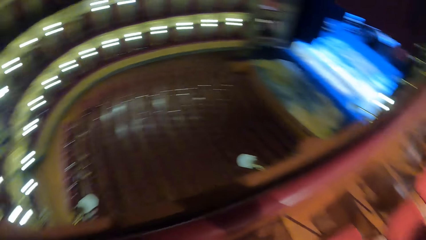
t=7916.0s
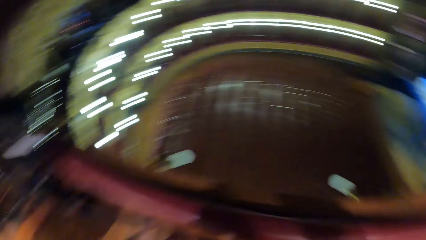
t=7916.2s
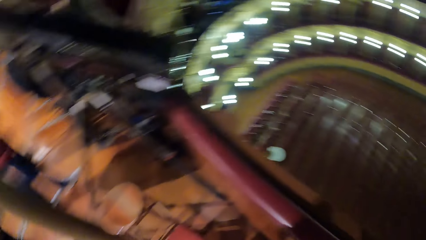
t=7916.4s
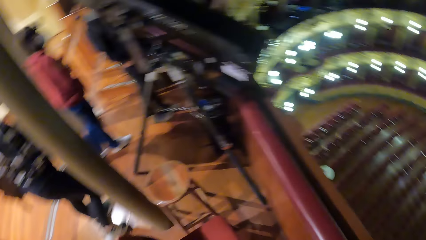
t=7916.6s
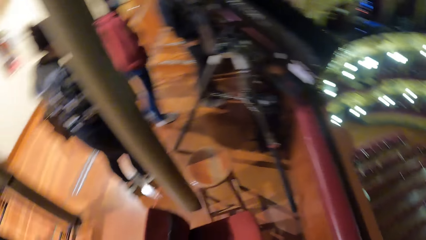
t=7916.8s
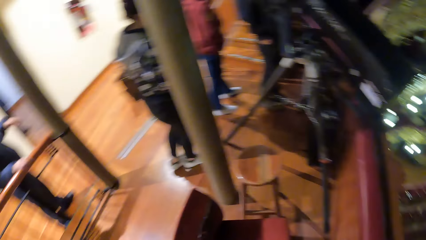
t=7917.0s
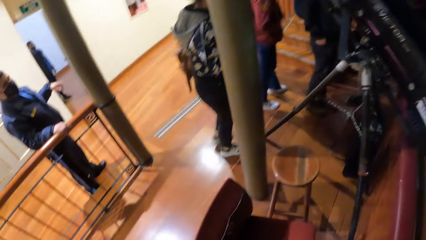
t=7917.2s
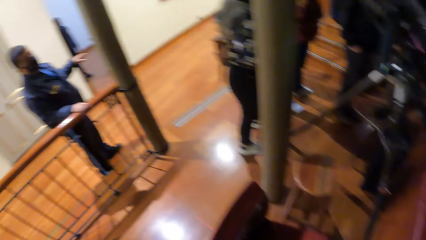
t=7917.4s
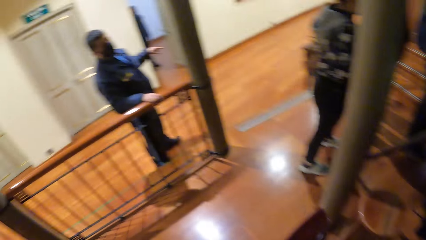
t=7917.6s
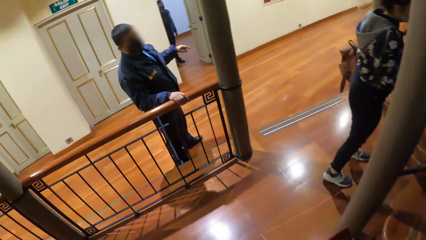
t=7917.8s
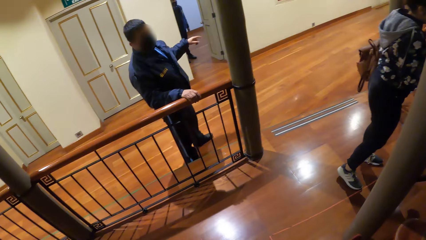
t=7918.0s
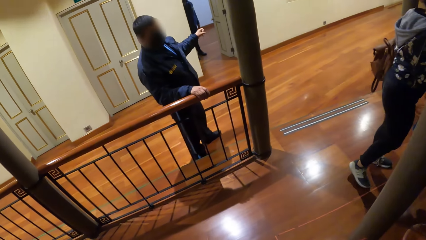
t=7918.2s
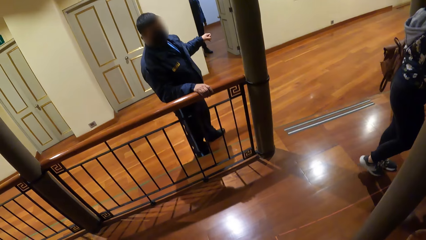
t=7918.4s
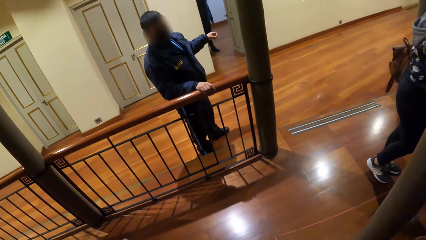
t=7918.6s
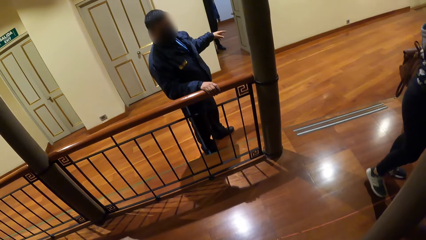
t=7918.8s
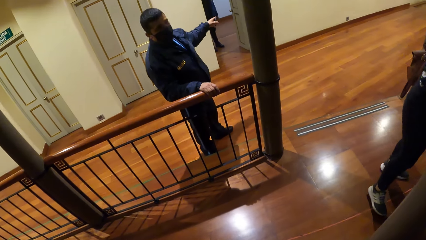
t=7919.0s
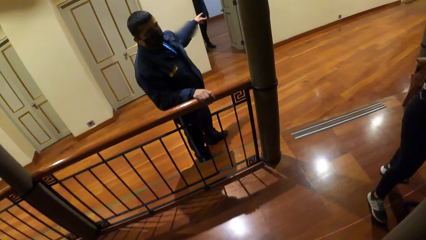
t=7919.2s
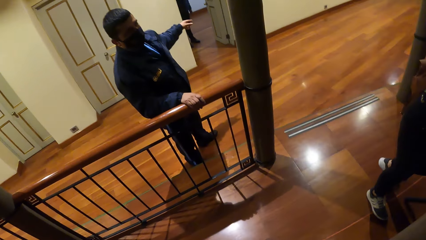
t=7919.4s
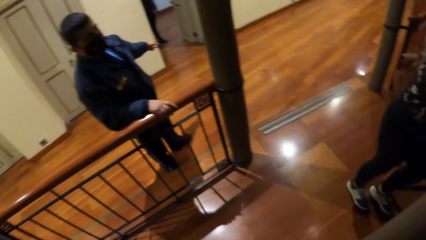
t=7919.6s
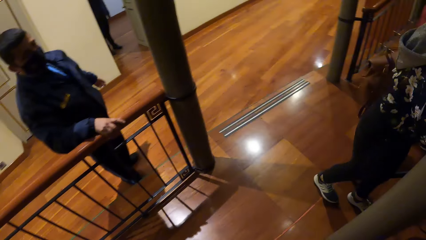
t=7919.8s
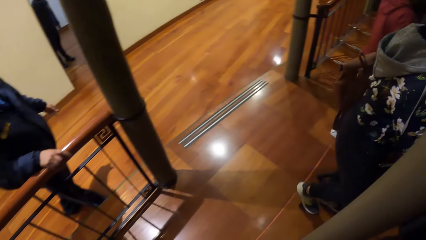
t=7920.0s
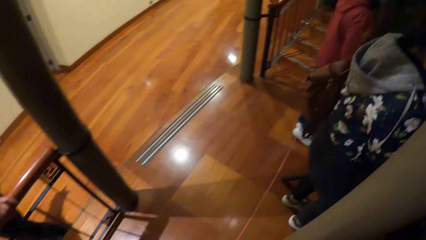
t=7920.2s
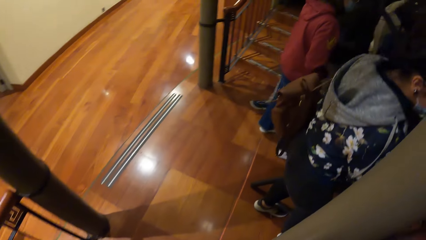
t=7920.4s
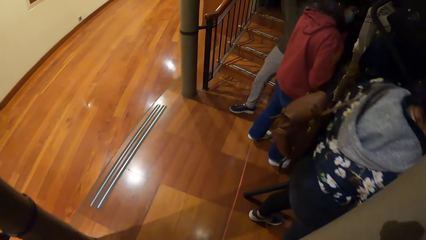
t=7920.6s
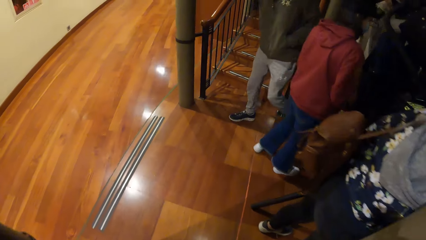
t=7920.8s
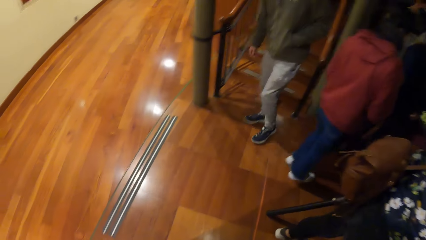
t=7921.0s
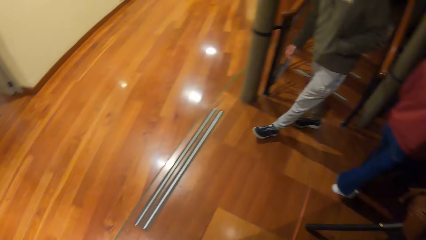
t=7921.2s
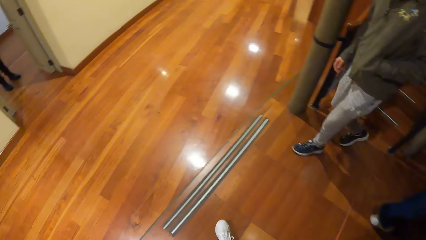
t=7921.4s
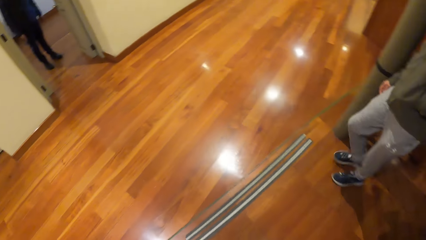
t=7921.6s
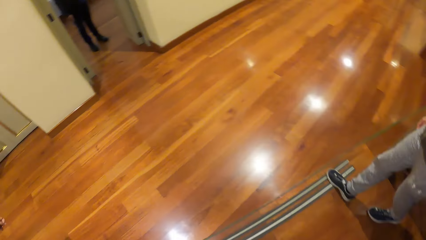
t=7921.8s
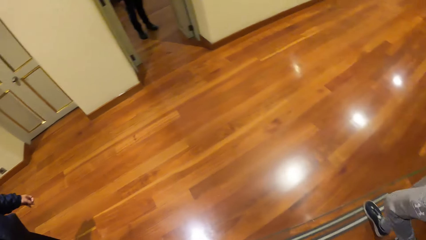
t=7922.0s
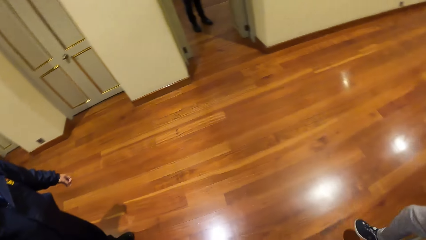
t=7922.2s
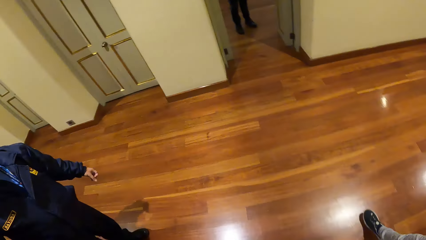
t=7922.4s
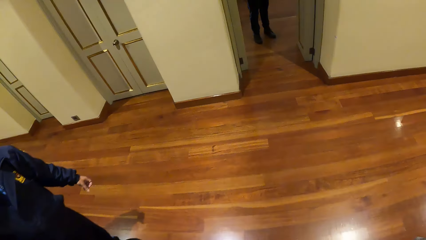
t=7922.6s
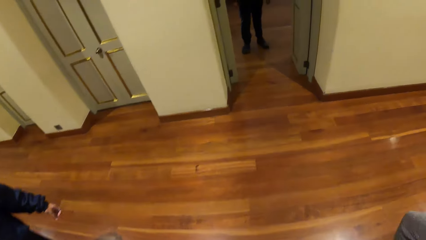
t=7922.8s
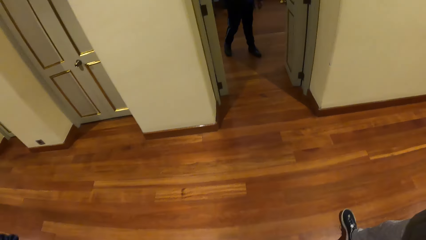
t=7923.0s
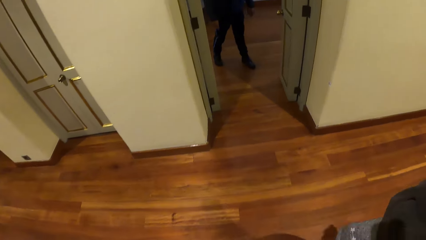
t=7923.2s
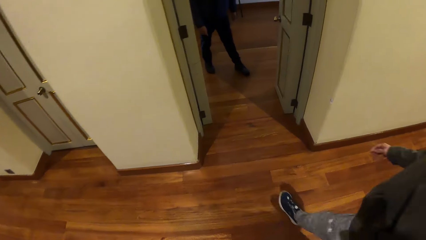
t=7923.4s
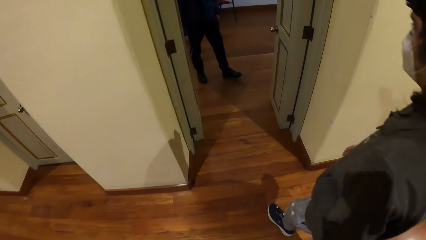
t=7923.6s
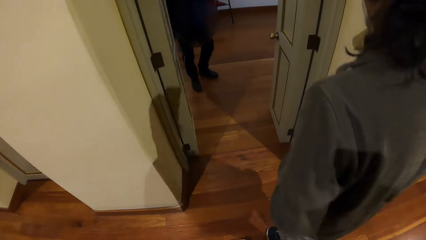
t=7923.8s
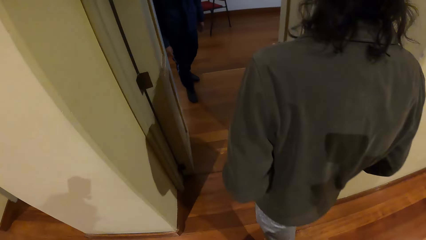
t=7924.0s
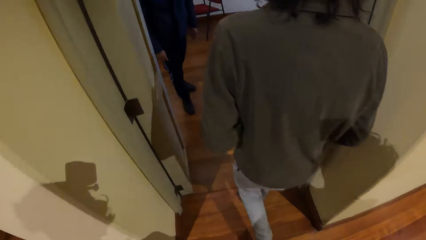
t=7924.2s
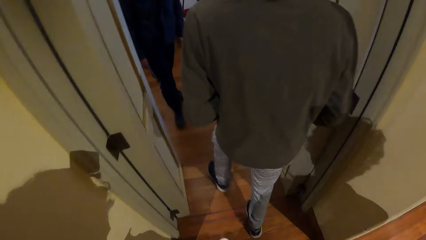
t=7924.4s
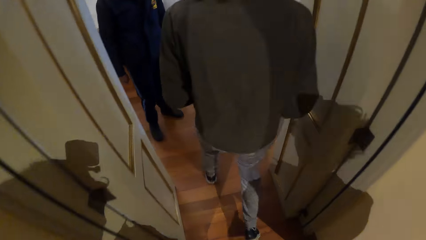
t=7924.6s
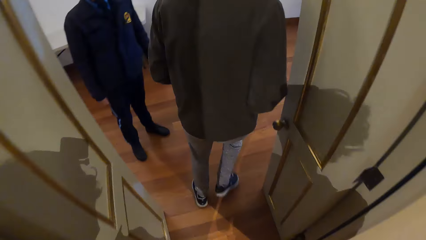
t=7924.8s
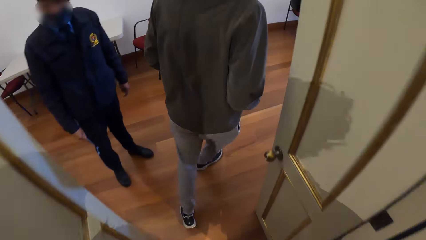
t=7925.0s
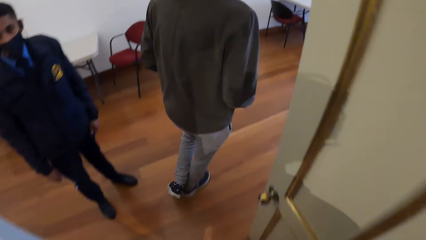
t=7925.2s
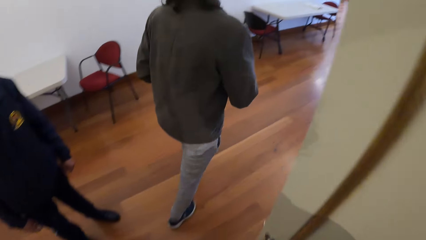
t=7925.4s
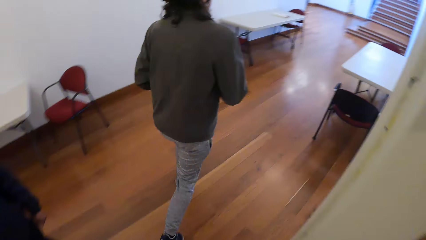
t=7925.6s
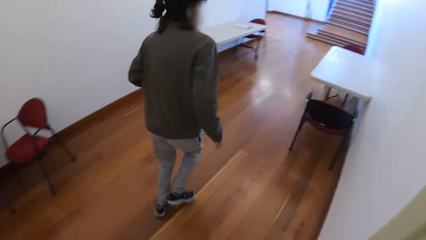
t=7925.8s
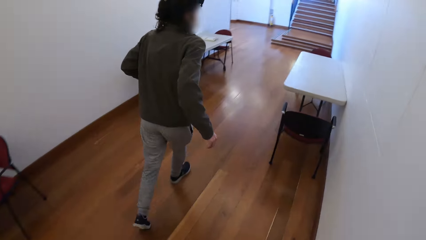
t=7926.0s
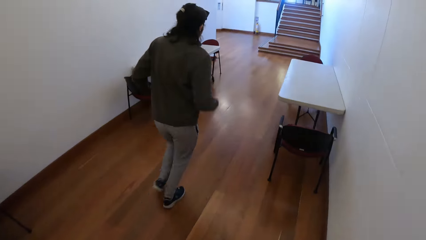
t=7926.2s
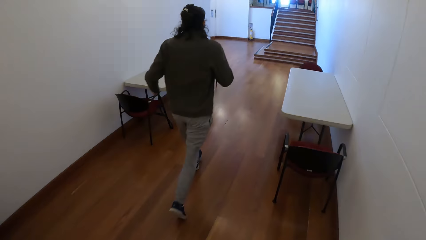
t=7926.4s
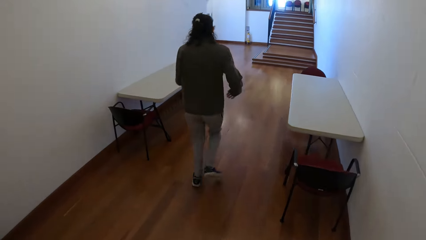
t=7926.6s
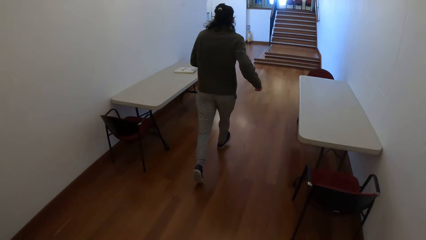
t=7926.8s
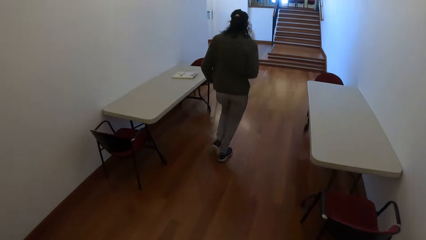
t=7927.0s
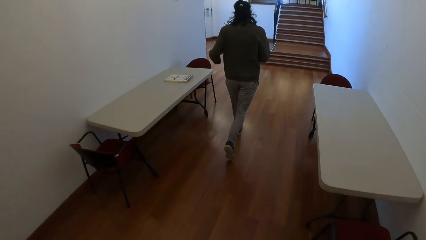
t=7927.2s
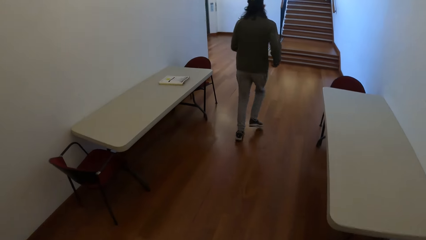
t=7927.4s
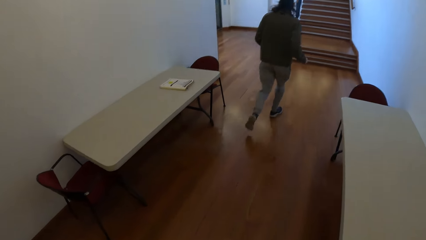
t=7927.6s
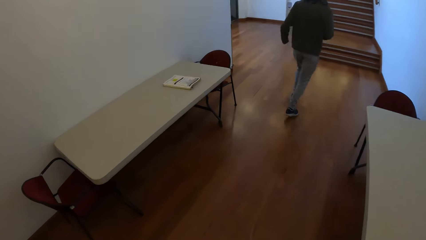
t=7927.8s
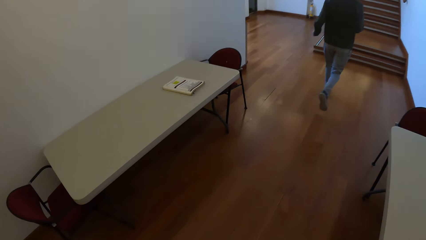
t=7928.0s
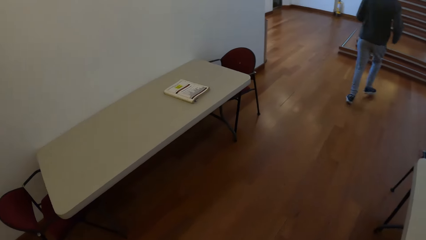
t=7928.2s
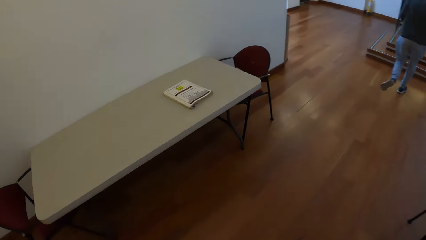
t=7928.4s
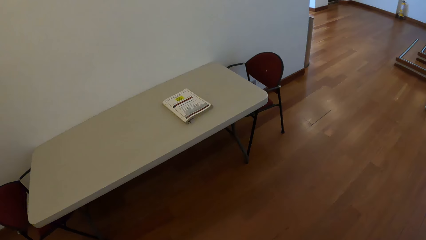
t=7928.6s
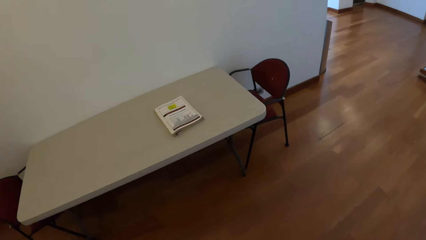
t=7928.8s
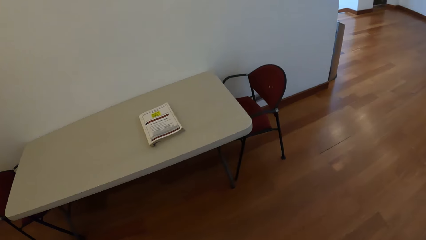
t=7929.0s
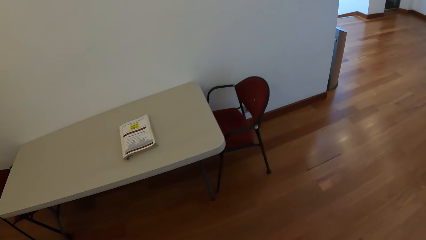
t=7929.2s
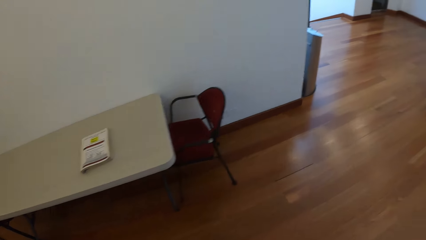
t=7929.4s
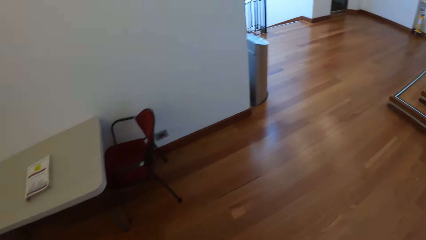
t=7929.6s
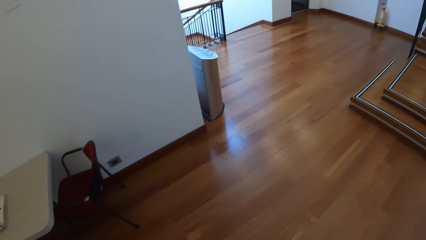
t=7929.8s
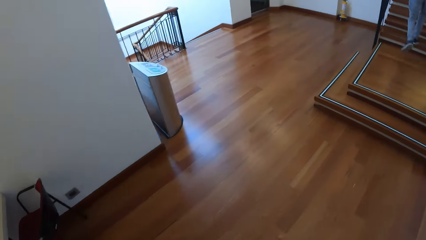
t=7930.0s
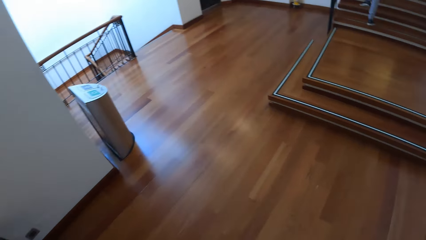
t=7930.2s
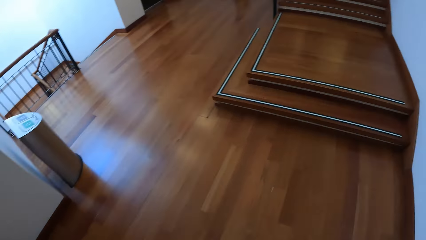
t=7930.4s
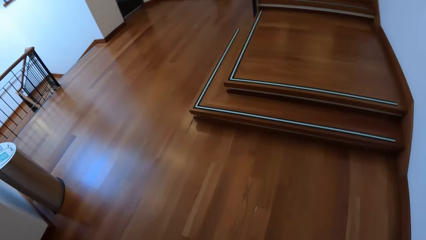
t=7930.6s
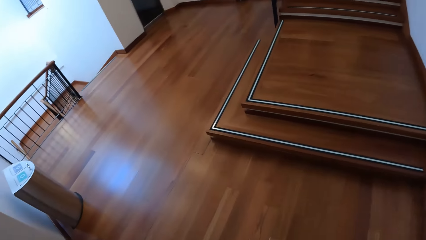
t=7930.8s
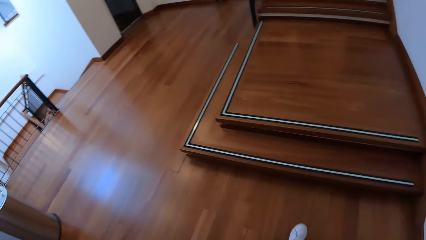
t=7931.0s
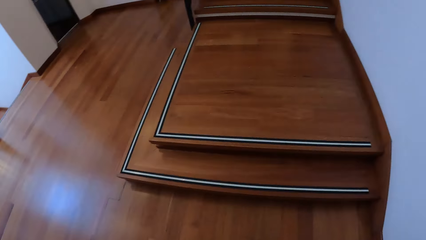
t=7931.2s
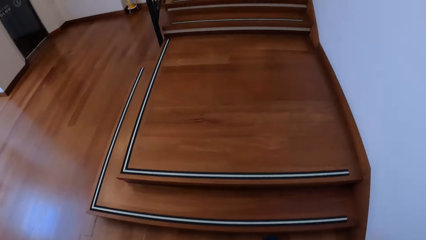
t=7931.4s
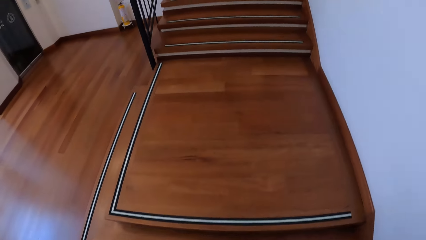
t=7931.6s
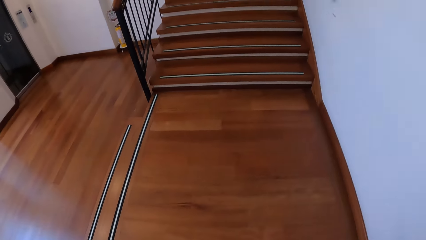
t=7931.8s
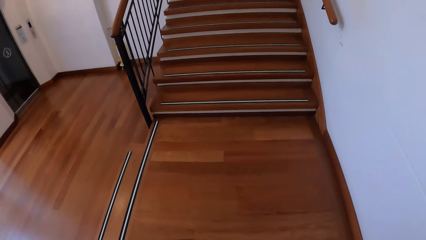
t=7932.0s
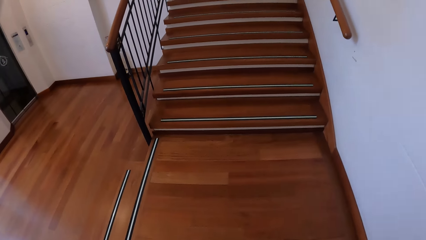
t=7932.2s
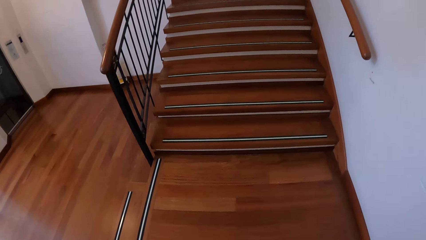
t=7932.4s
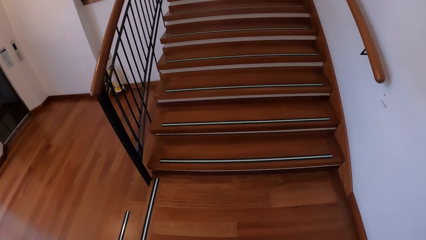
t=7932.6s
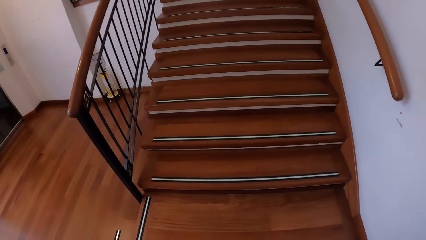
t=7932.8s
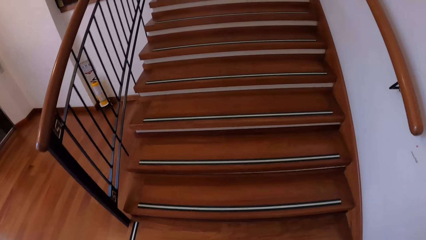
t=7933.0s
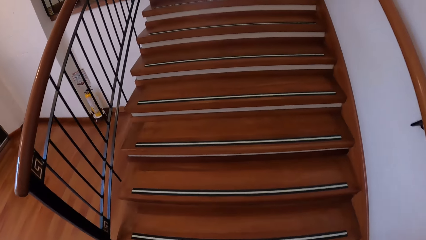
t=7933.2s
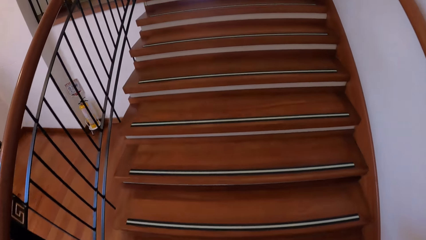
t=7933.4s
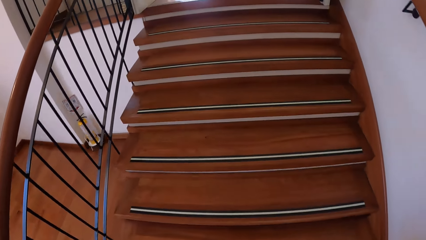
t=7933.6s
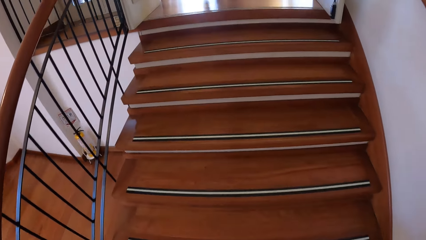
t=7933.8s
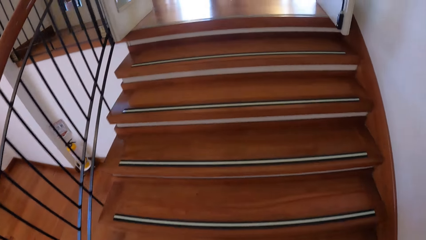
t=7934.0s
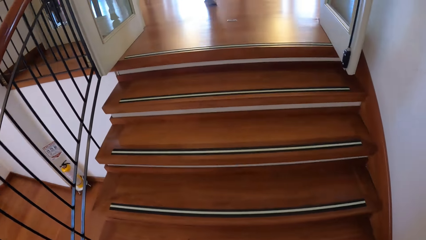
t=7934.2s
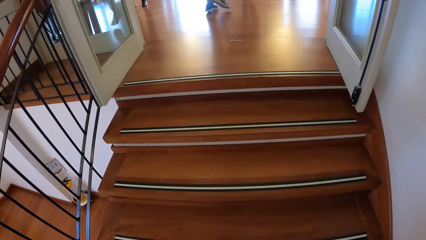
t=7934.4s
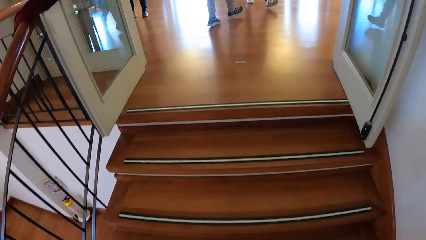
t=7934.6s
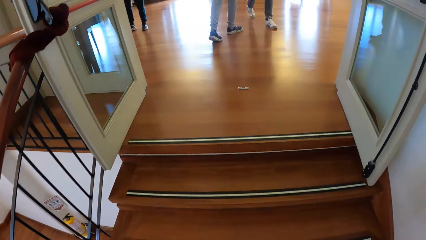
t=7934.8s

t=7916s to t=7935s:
A man gestures with his left hand. The camera wearer walks in the building. They stare at a book. They walk on stairs.
